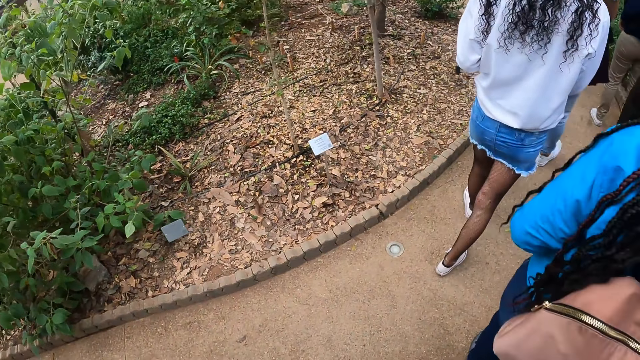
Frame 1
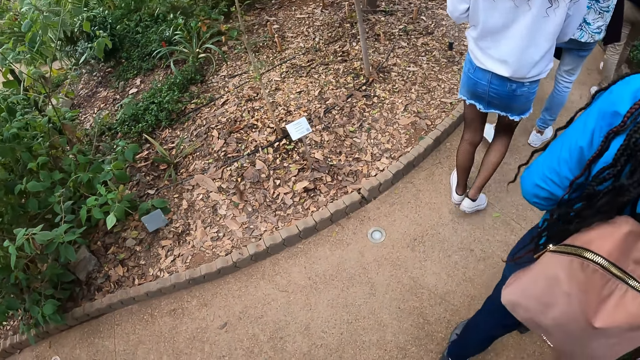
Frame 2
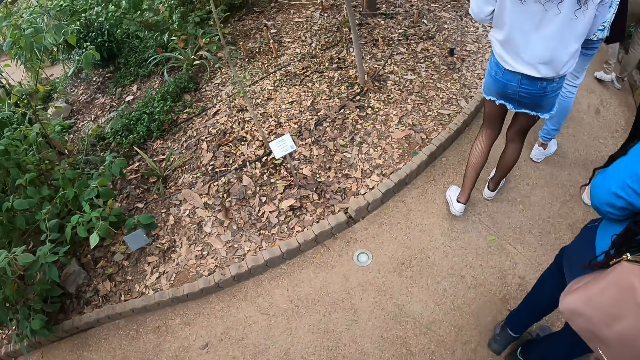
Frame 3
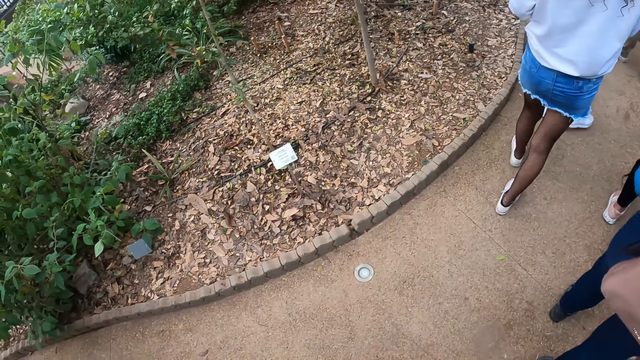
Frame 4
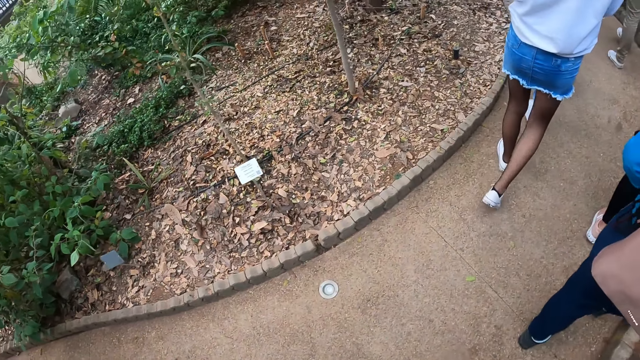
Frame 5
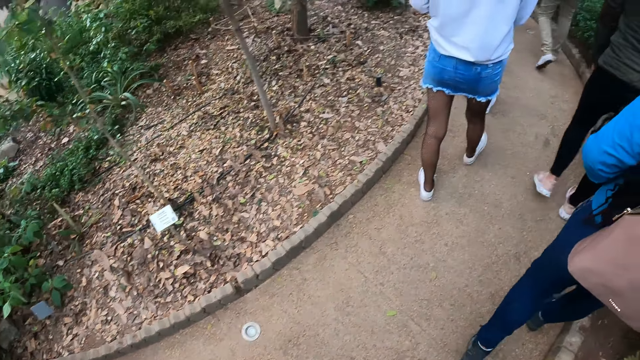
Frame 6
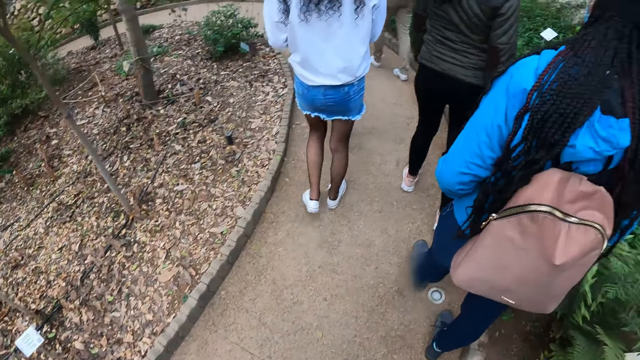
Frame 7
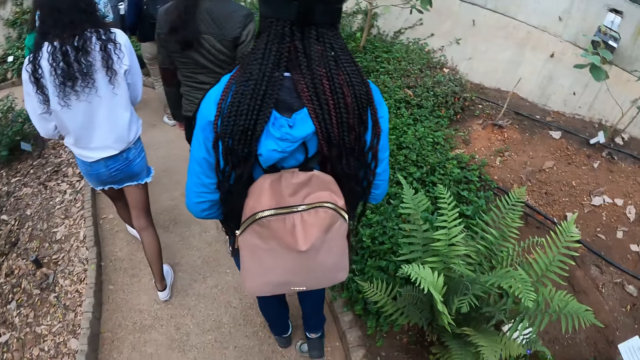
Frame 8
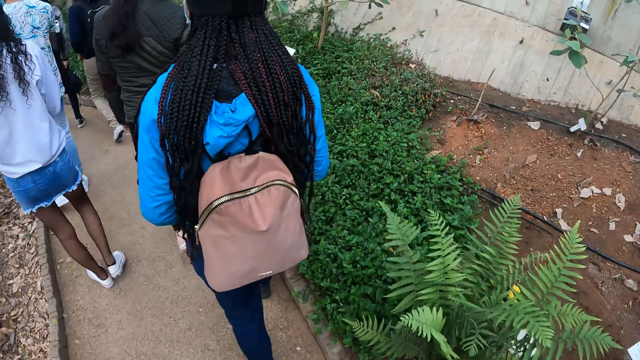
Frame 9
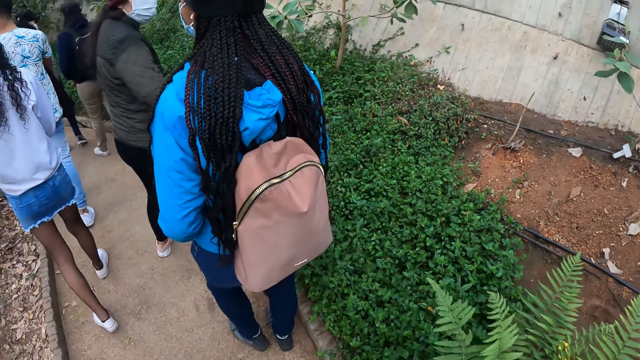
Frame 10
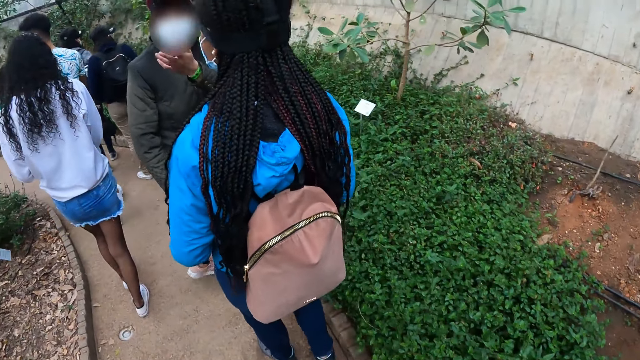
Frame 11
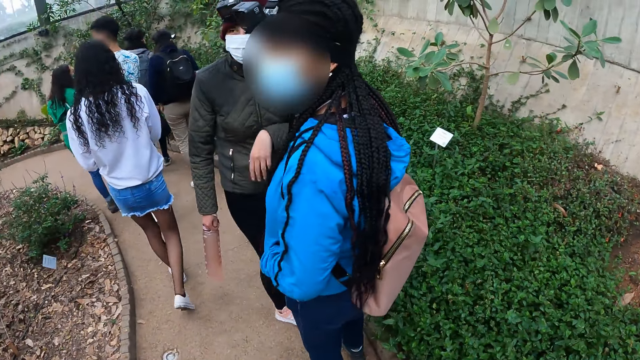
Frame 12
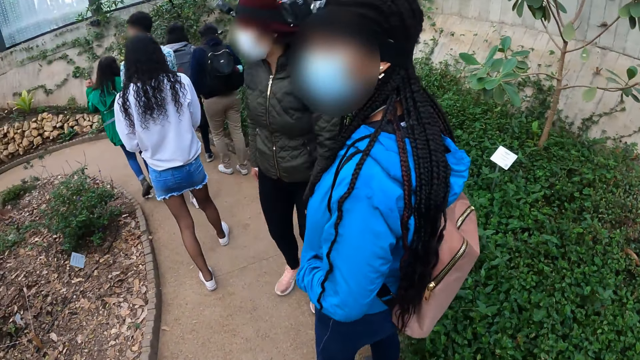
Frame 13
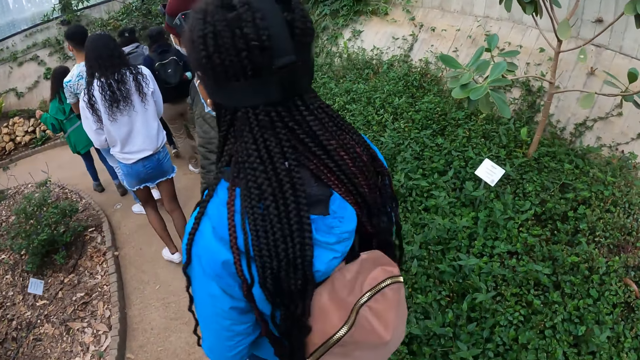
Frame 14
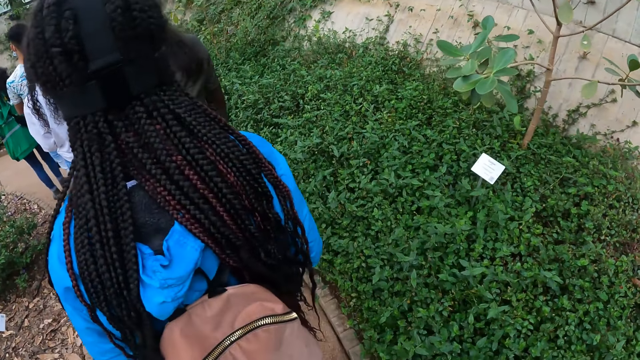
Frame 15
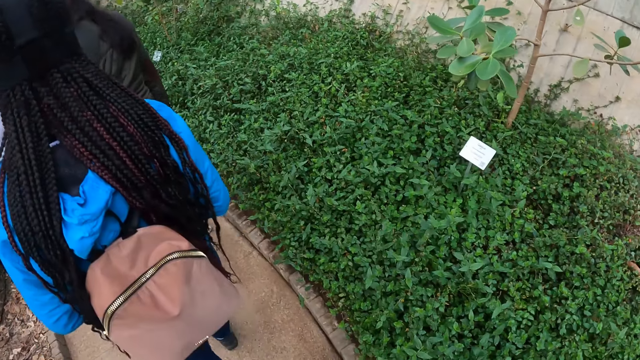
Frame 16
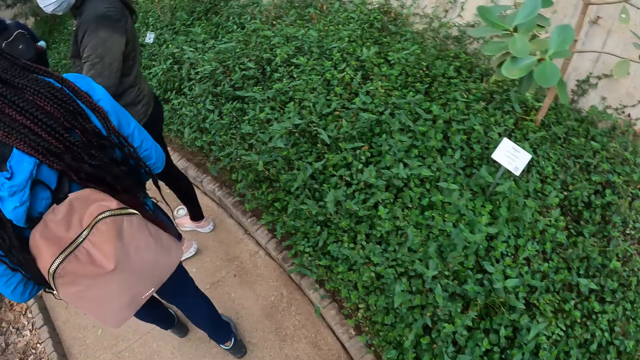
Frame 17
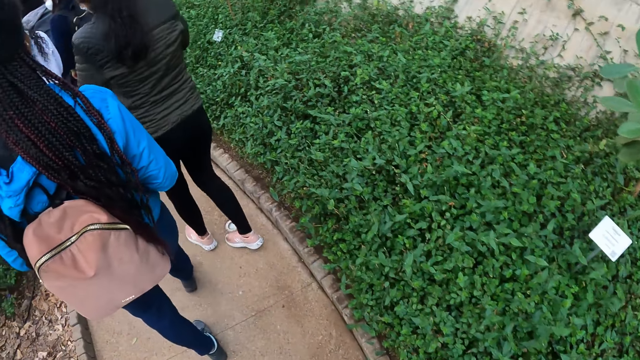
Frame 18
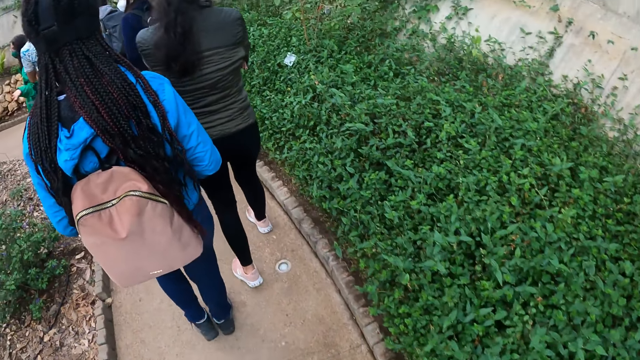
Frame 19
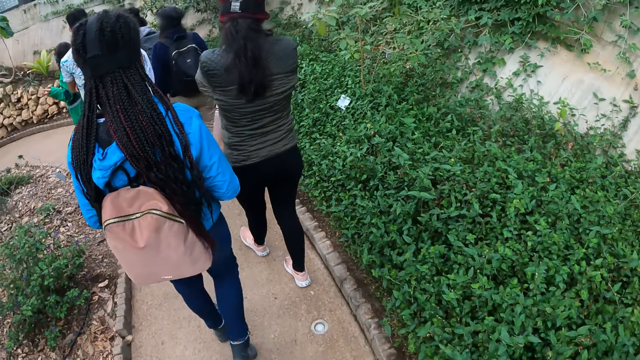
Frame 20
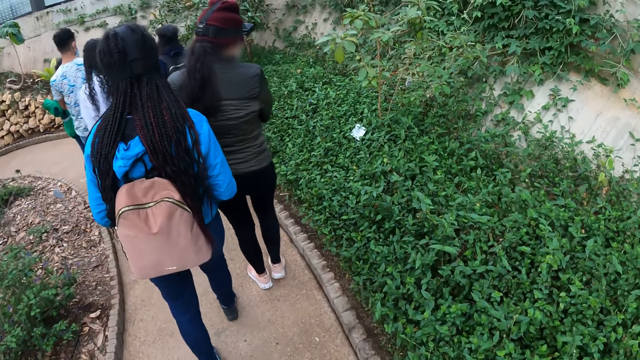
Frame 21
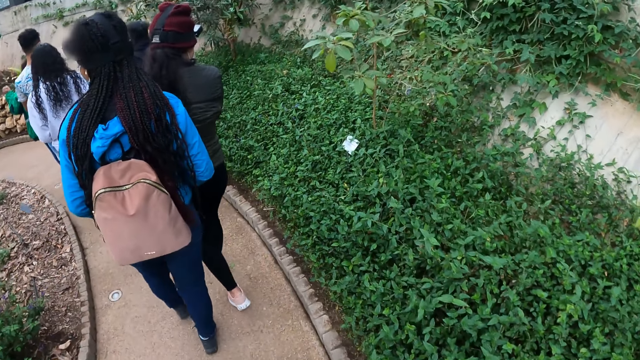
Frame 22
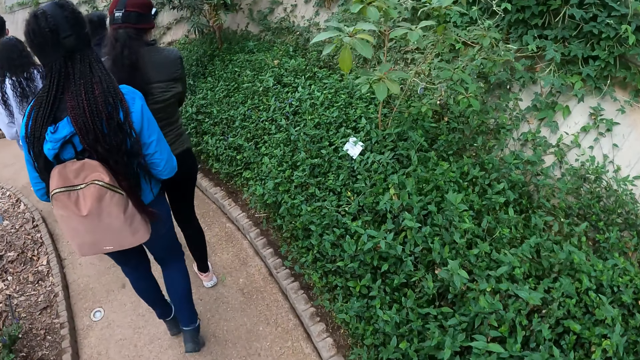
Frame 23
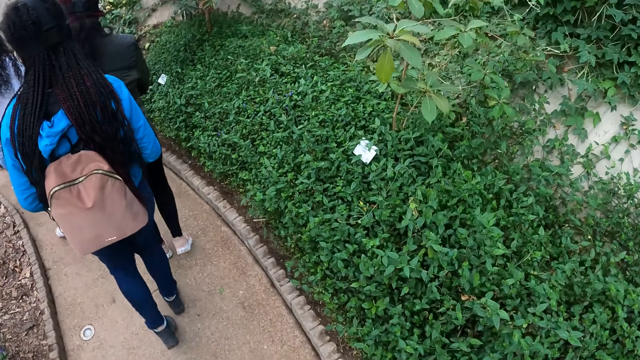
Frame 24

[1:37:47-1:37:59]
The woman points her left hand at the camera wearer.

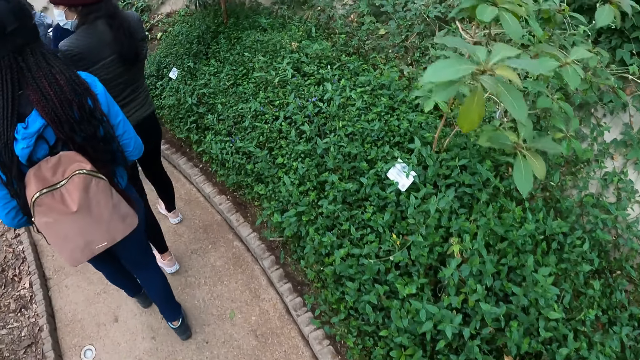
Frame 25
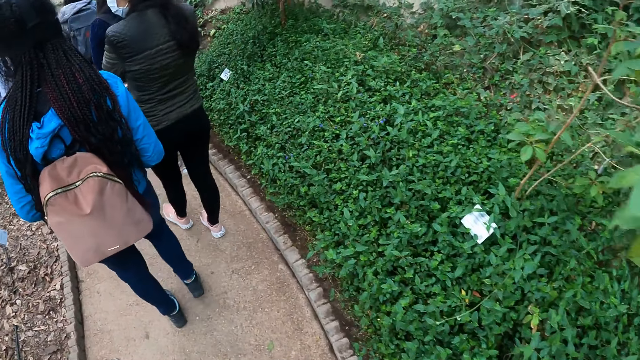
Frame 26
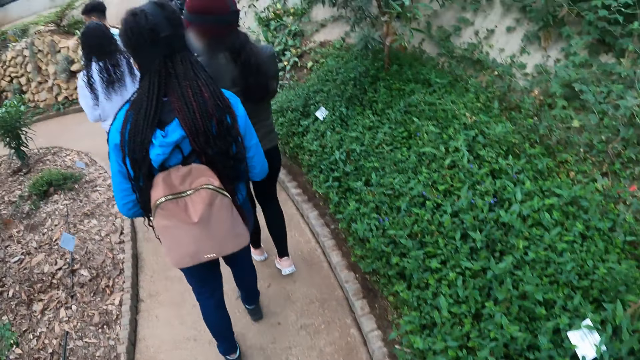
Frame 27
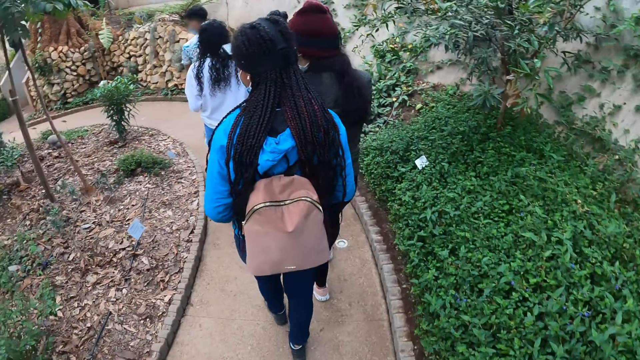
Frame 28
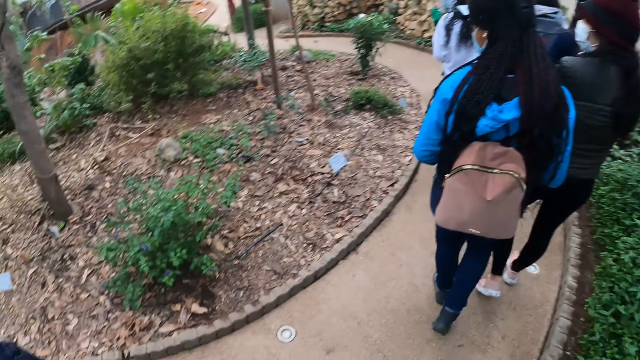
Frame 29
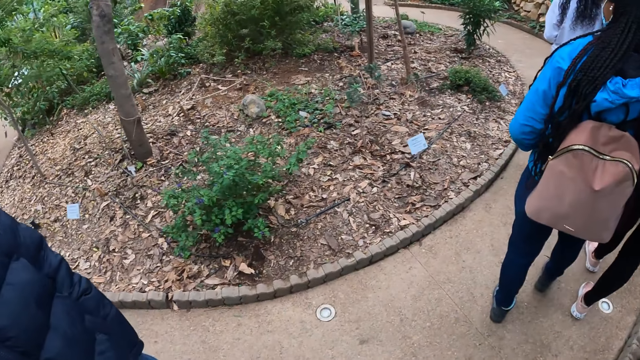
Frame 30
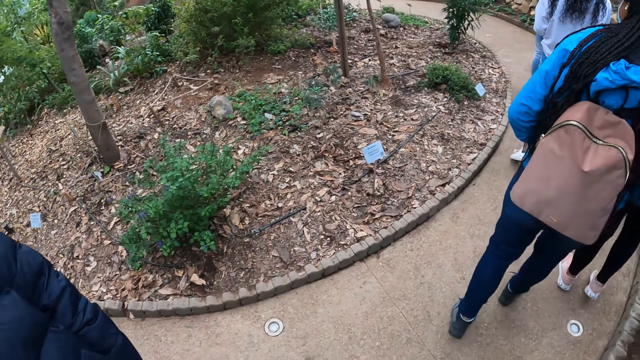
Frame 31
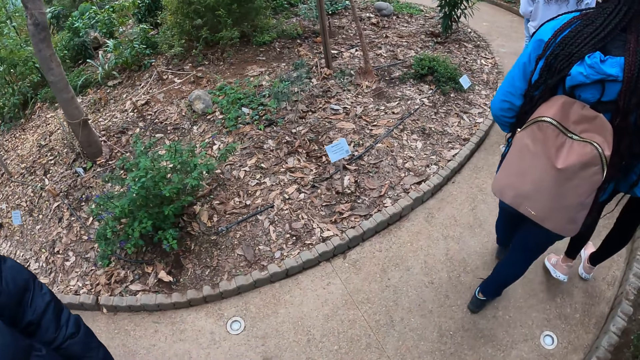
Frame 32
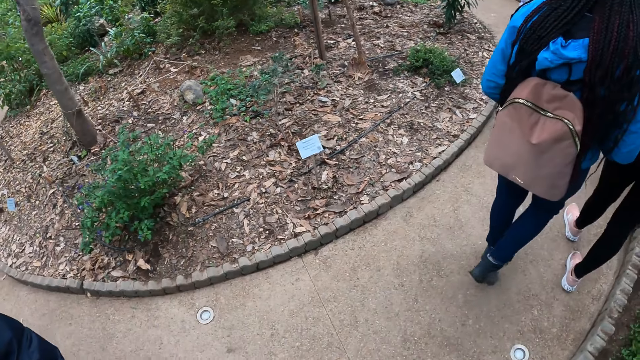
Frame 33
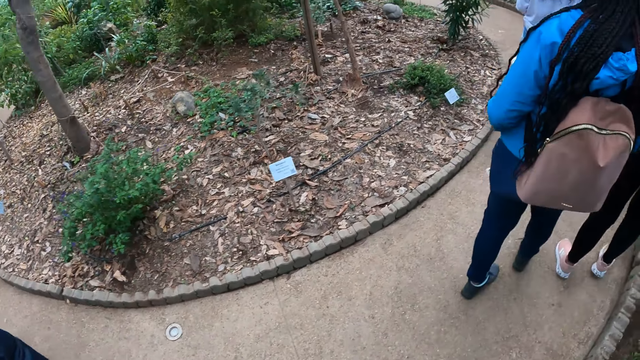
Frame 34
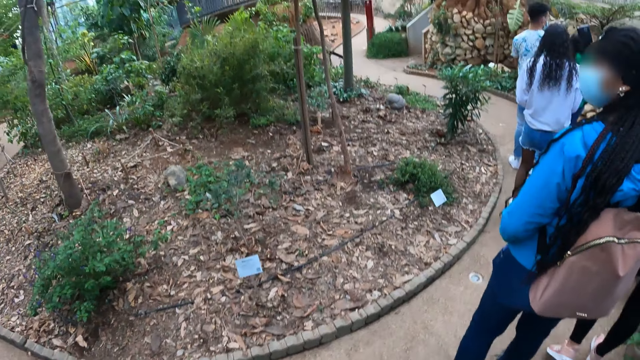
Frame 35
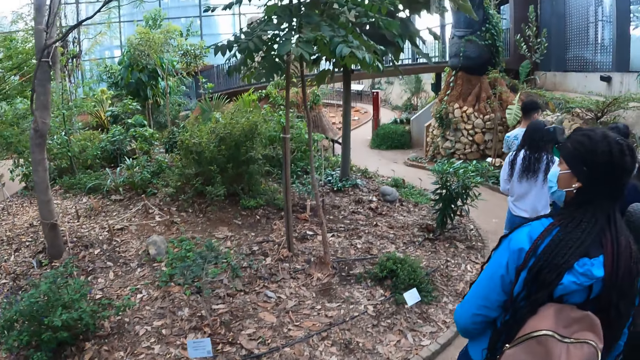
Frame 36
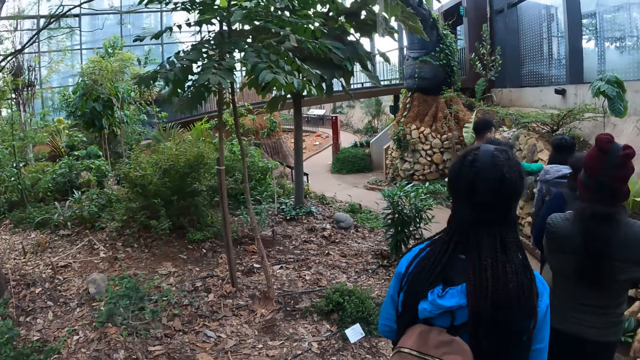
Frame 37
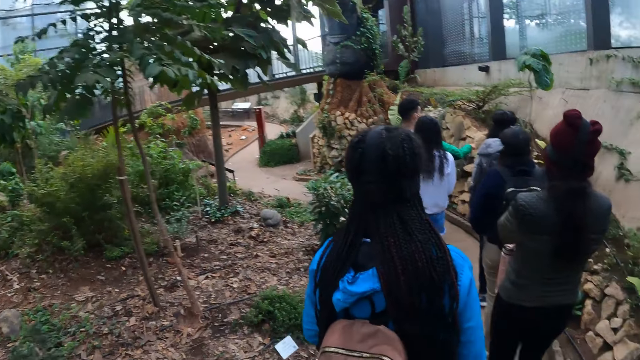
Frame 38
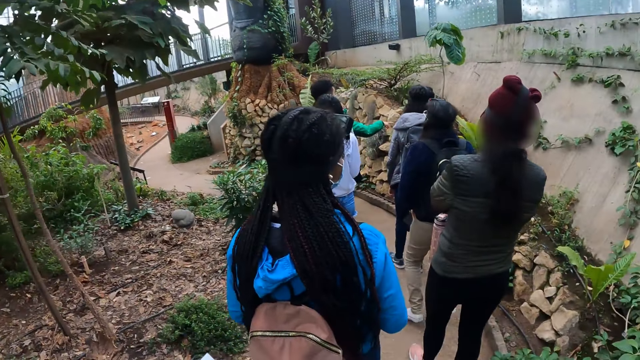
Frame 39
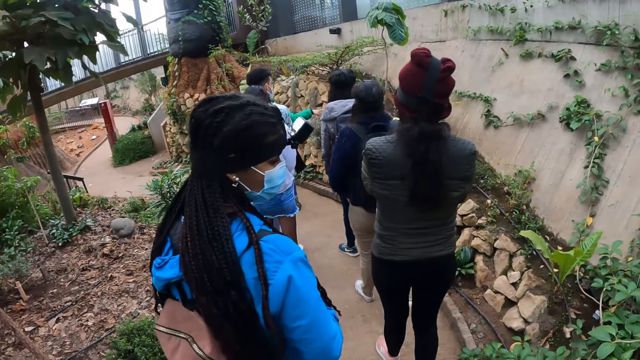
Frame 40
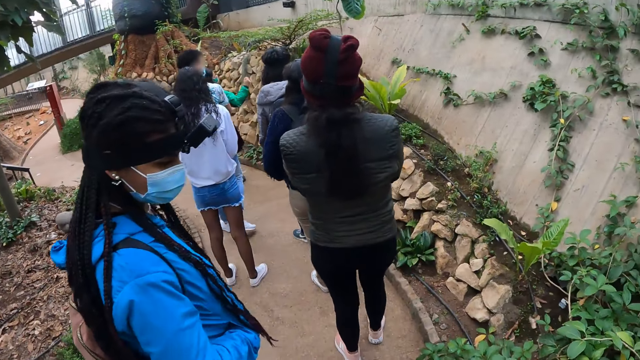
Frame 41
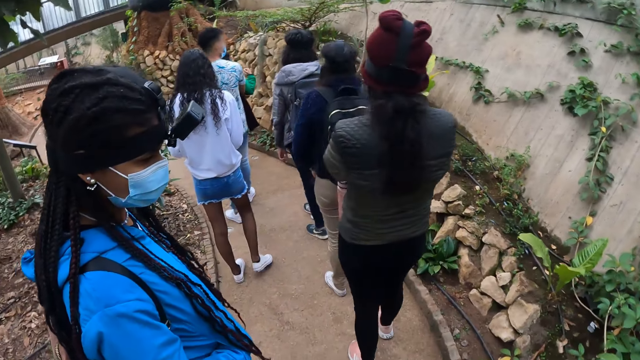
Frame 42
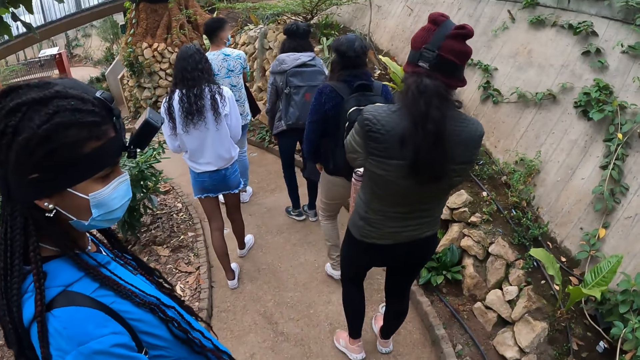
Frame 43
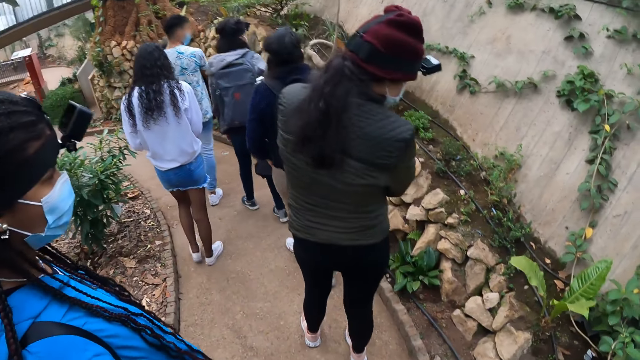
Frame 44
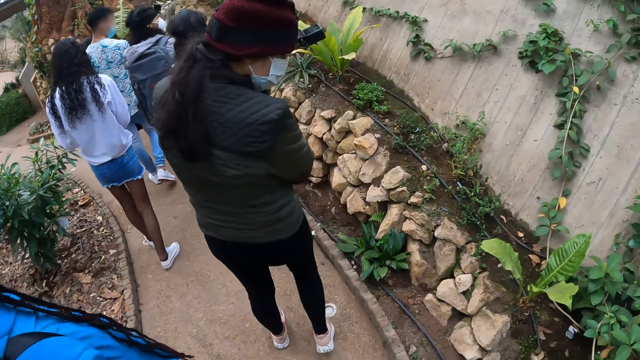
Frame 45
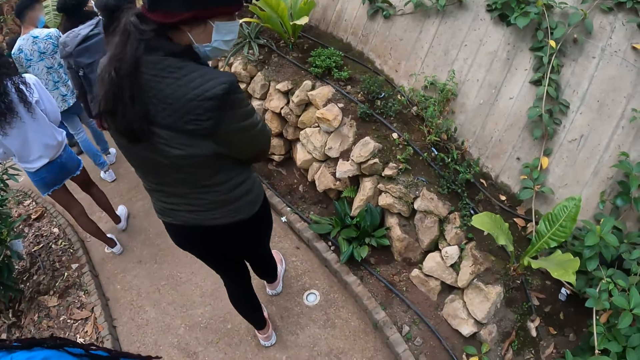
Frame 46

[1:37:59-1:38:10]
The camera wearer looks around. The woman points her right index finger at a rocky wall.
